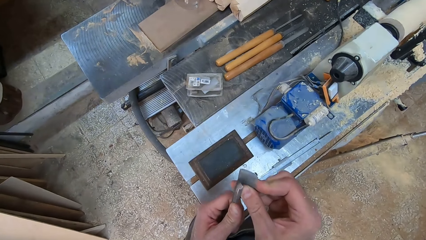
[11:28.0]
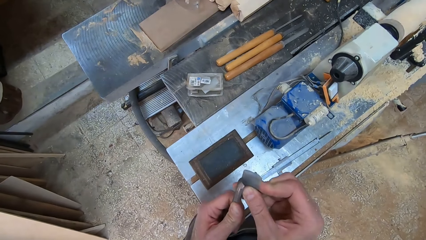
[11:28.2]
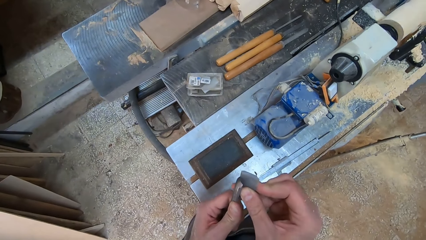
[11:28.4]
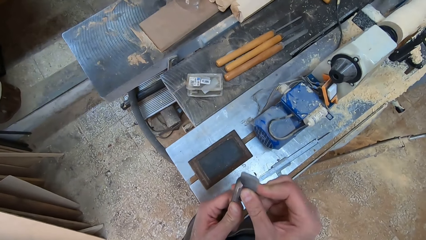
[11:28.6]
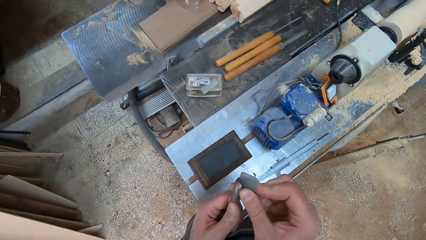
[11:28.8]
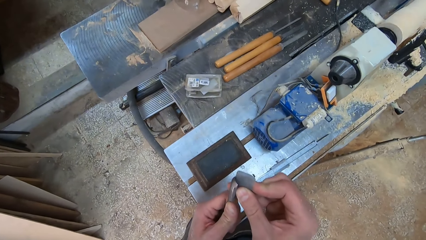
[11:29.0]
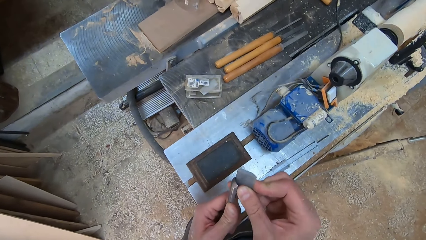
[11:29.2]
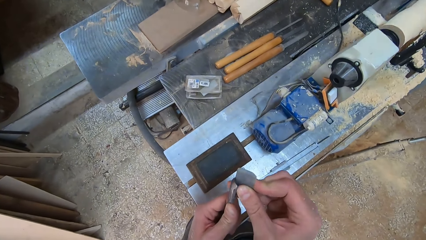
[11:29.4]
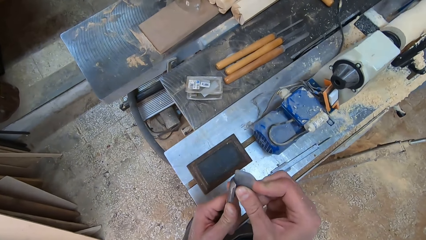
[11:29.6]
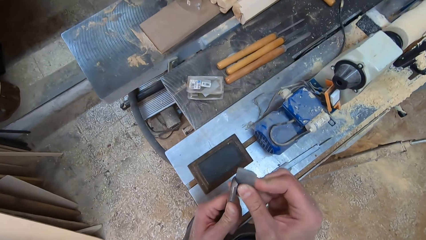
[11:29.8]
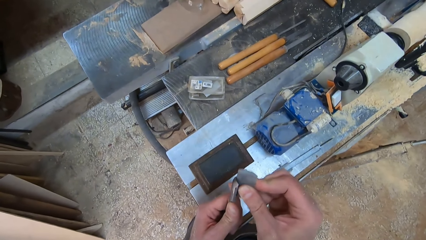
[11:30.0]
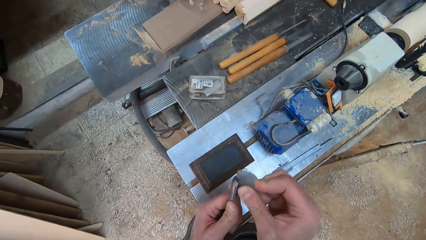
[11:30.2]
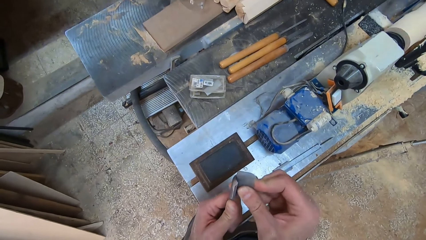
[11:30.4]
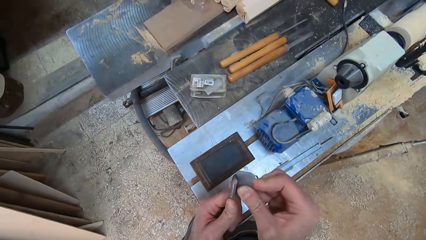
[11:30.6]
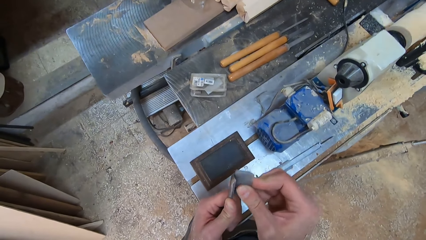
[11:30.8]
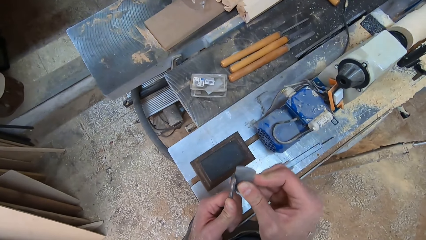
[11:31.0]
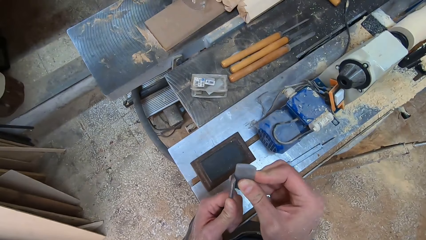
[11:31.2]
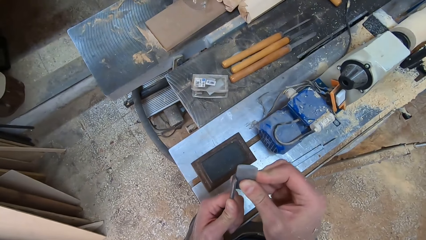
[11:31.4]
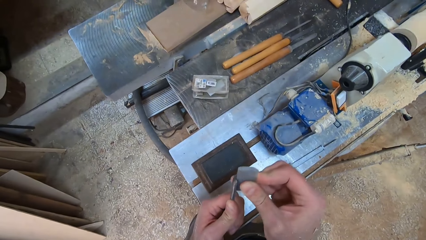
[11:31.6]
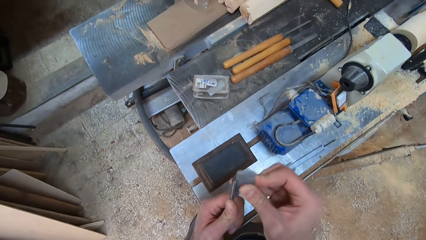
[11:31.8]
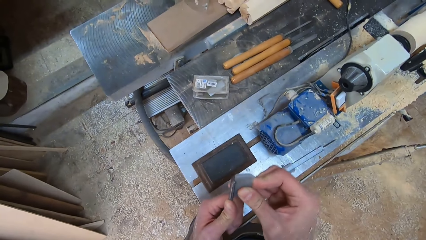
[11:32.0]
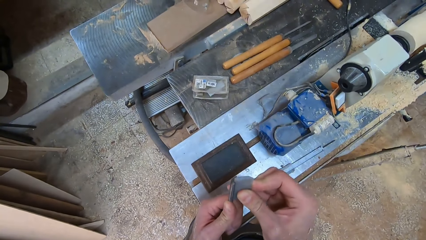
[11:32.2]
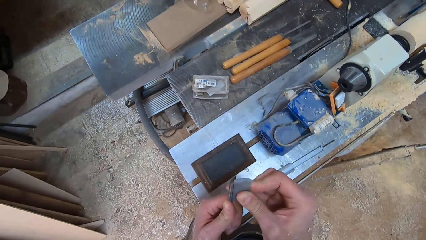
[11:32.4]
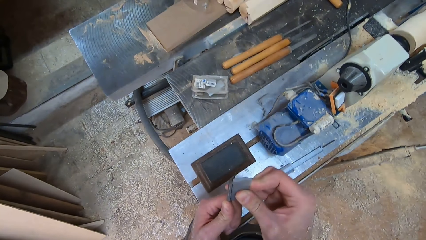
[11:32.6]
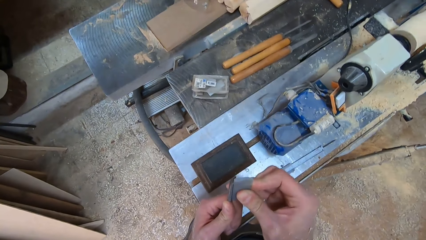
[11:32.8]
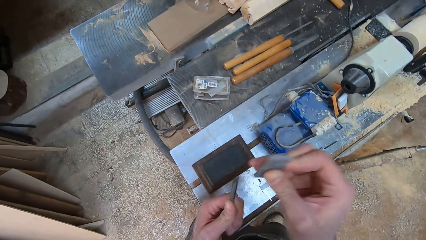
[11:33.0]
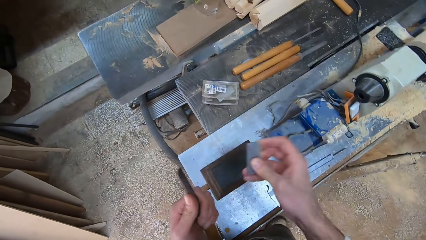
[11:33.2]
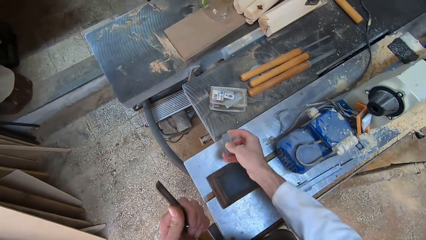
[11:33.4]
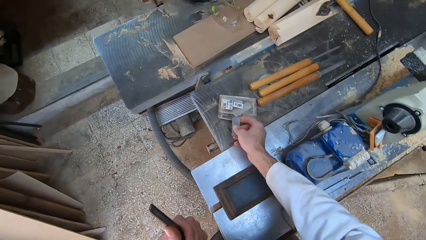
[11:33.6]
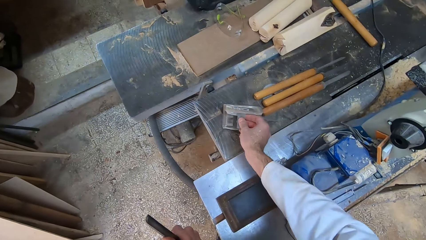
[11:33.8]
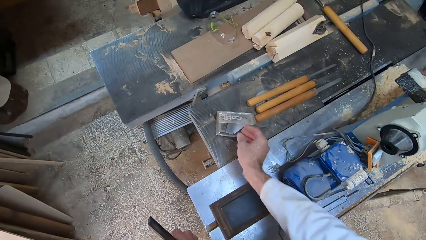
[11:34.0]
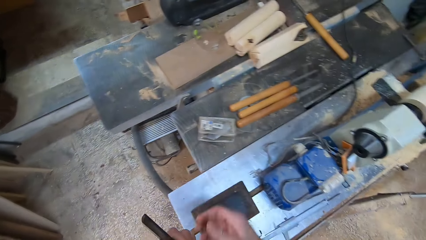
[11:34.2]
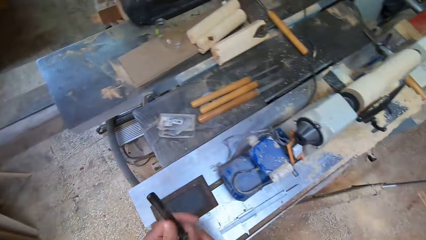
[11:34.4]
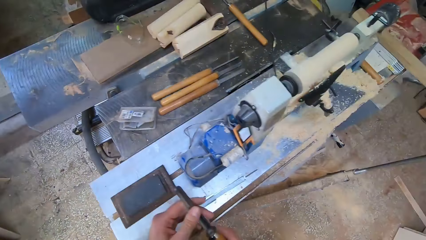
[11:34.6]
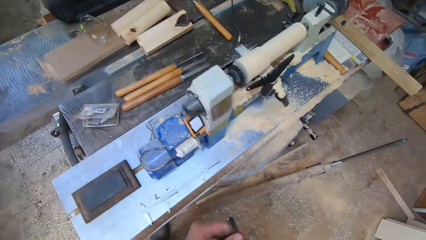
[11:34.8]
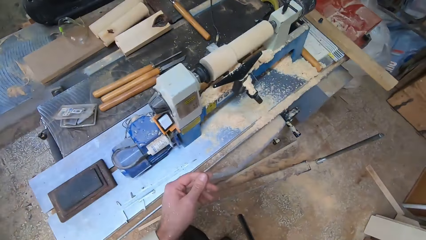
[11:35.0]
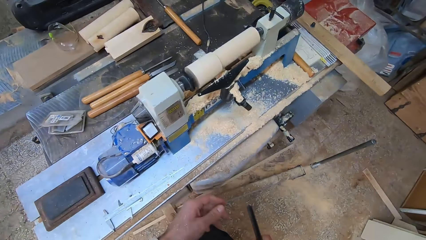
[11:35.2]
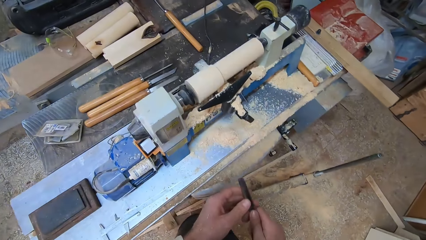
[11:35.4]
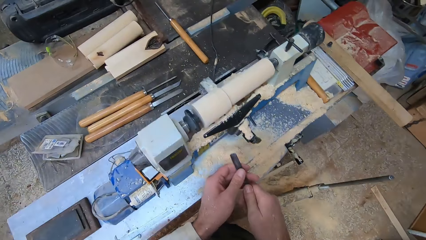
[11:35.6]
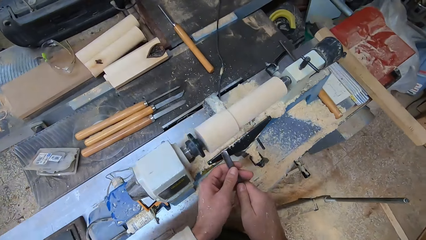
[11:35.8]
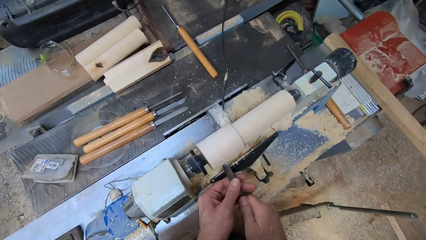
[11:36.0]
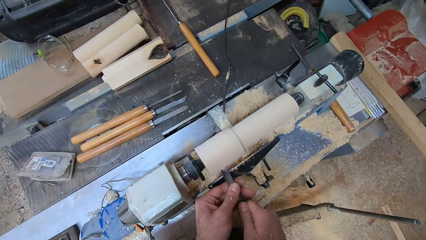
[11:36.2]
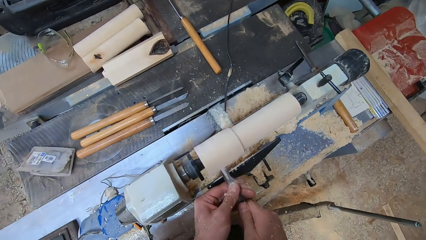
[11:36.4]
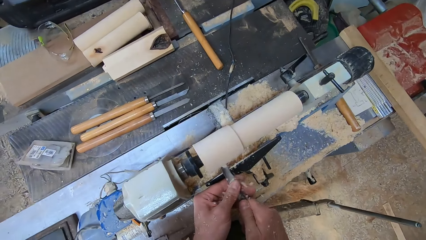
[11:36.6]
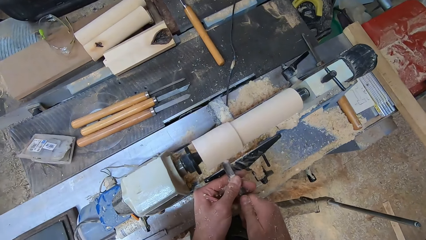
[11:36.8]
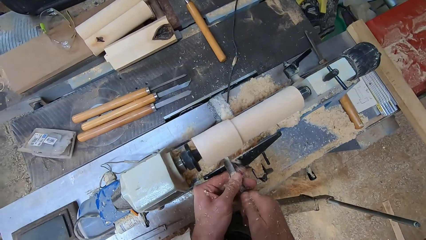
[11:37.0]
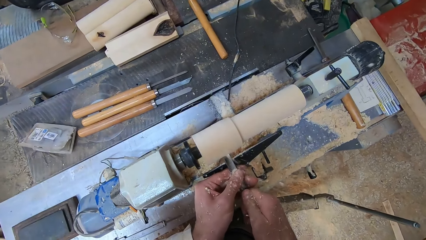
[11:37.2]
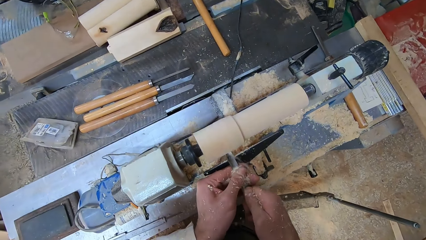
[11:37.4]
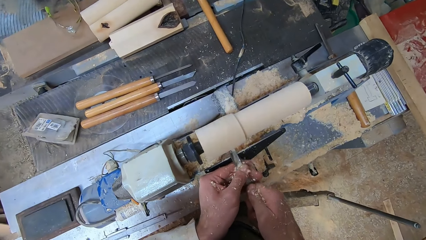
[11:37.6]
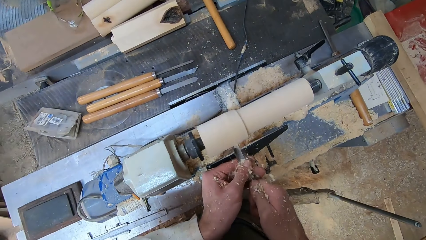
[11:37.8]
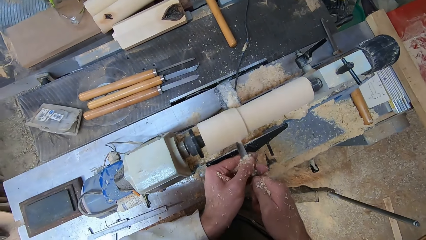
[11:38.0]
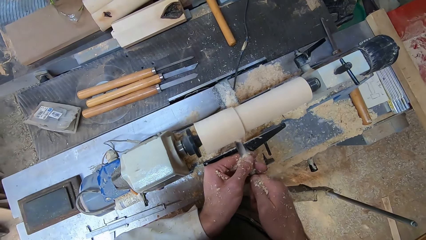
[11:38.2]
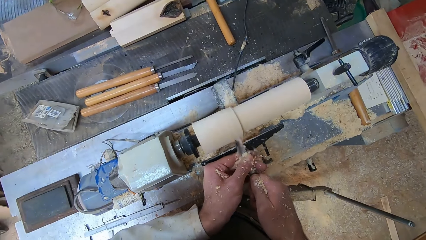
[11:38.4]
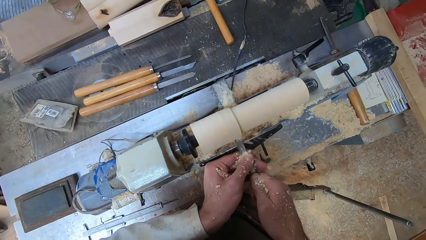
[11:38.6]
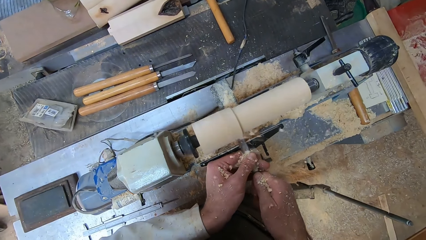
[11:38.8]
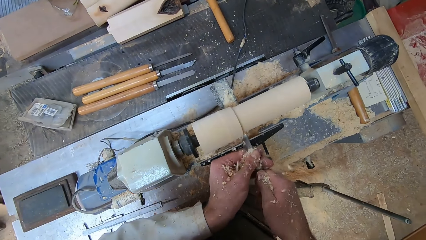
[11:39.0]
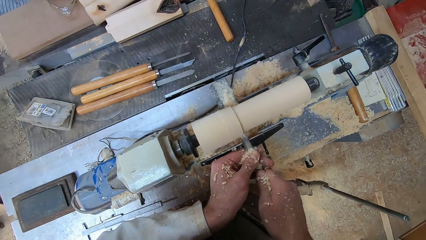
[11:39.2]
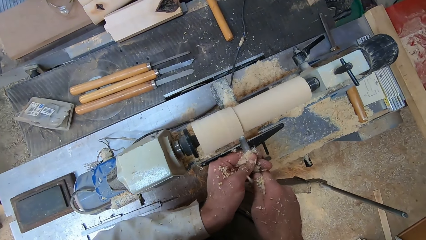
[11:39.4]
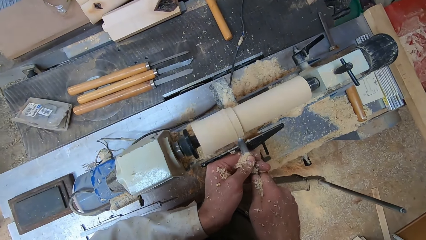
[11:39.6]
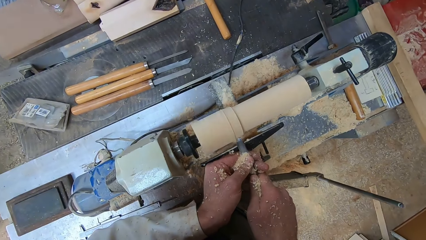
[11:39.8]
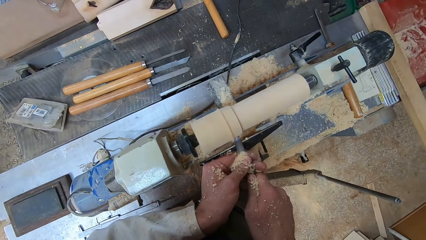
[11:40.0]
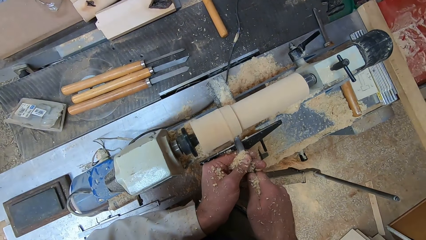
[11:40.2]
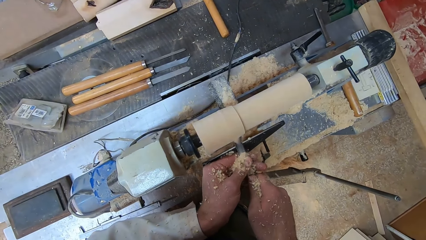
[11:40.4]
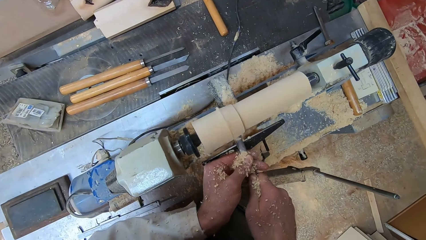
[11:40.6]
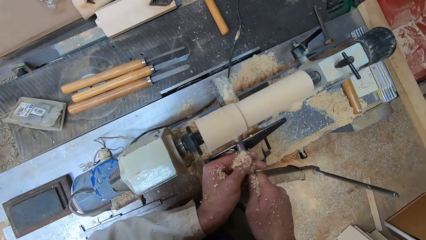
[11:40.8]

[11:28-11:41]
The camera wearer drops the metal in the box. He holds the gouge with both hands. He shaves the round wood in the round wood making machine with the gouge in both hands.

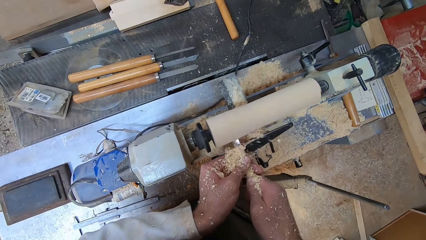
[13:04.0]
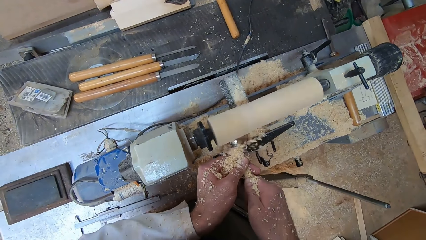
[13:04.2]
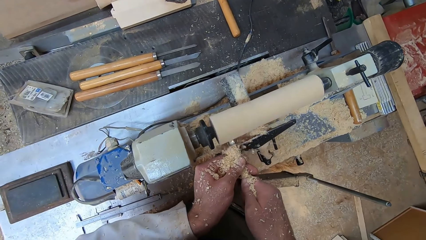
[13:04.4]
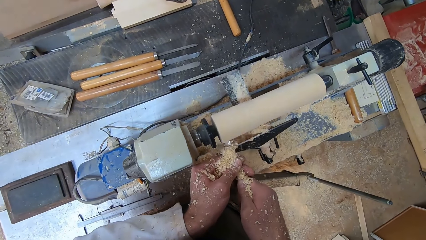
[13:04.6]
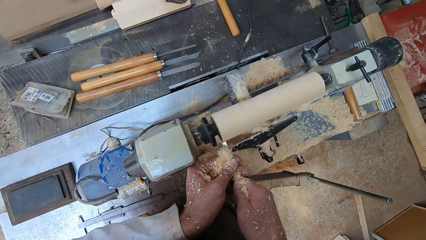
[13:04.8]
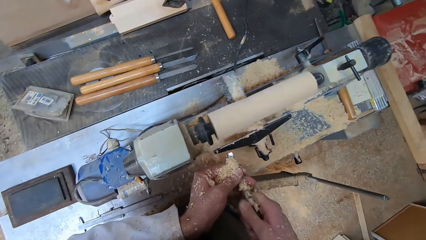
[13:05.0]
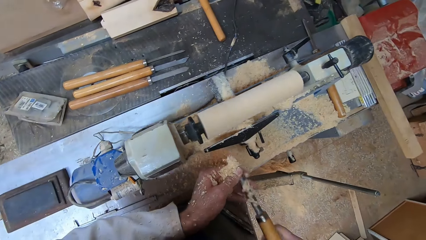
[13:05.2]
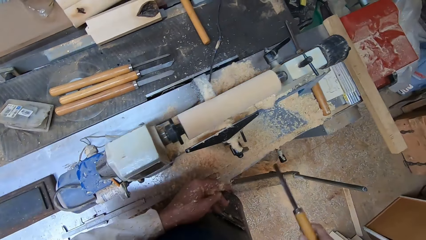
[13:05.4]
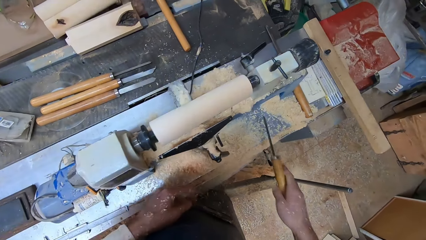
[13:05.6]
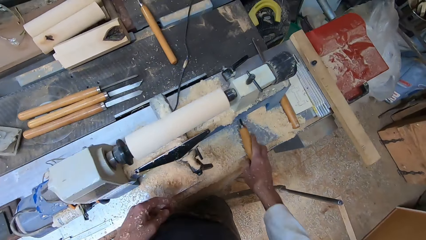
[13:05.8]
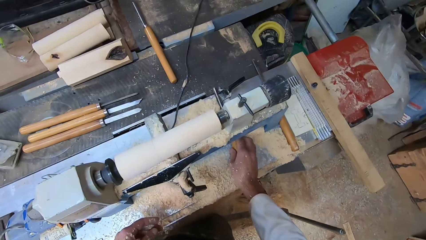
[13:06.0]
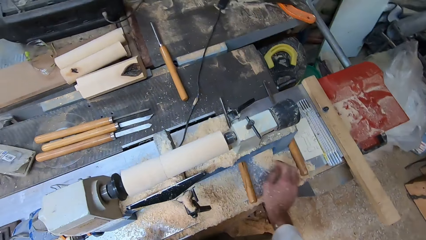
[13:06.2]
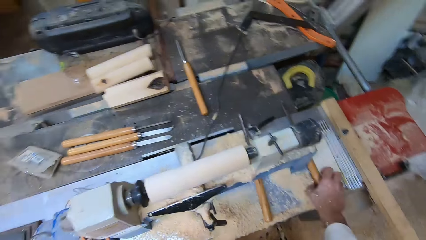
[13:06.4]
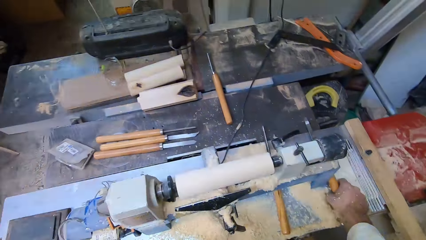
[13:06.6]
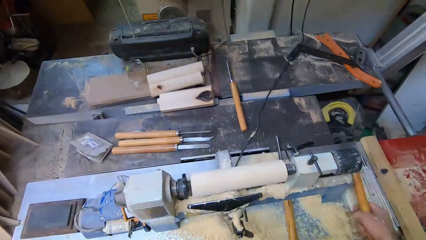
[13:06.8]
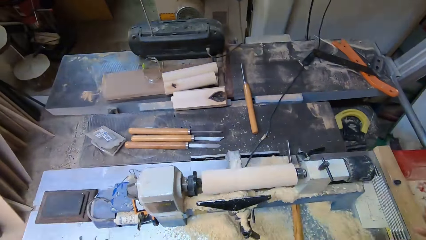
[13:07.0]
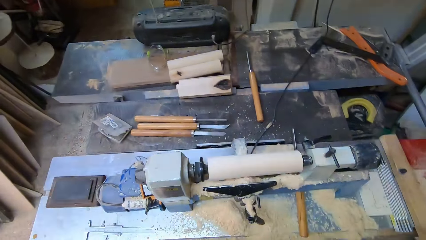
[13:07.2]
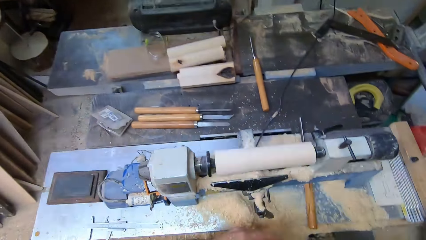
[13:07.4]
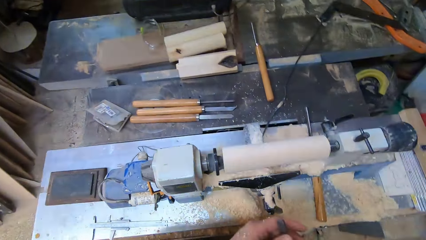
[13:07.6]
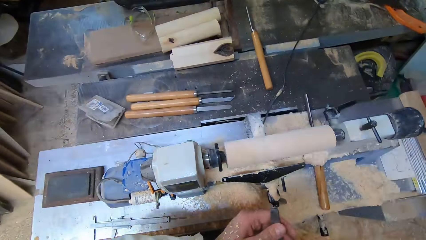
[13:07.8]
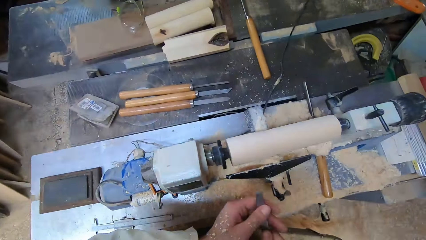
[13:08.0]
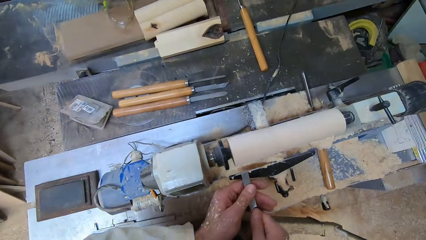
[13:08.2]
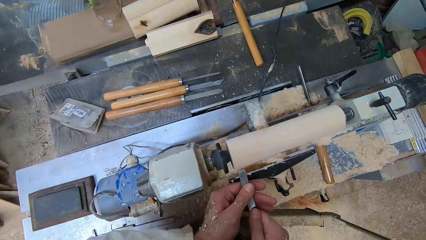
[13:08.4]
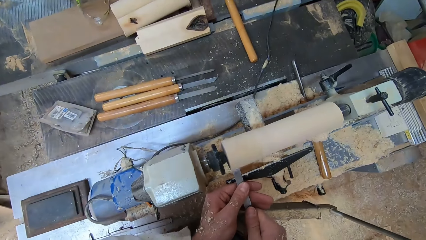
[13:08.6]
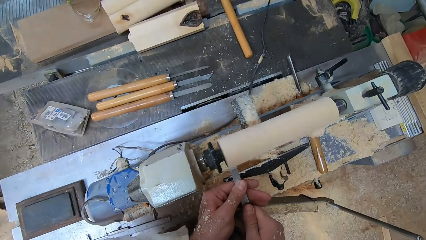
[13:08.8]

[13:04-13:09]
The camera wearer drops the gouge on the round wood making machine with his right hand. He picks up the chisel from the round wood making machine with his right hand. He holds the chisel with both hands. He shaves the round wood in the round wood making machine with the chisel in both hands.
